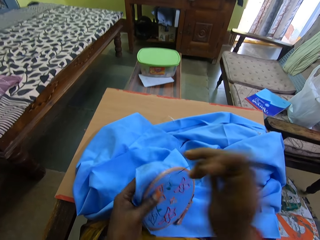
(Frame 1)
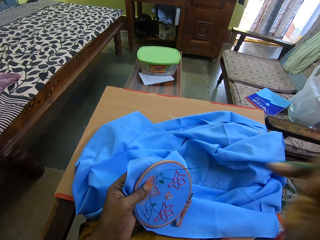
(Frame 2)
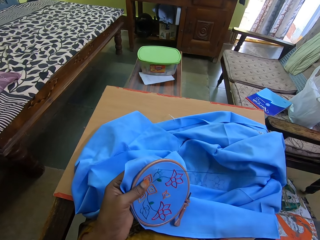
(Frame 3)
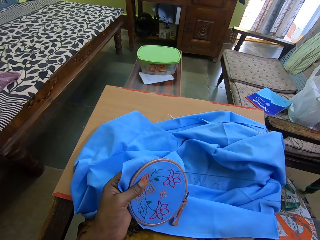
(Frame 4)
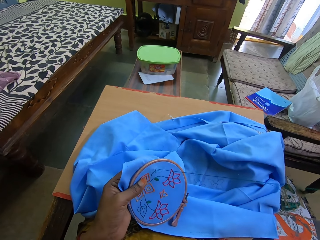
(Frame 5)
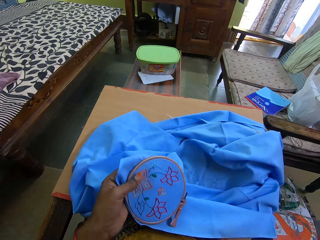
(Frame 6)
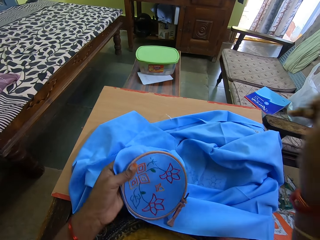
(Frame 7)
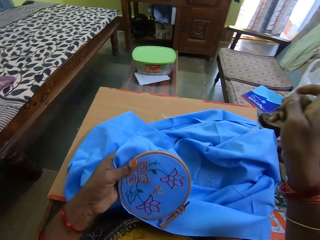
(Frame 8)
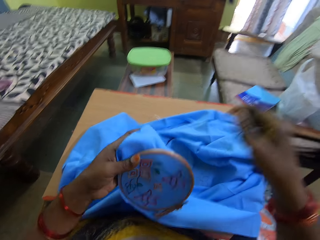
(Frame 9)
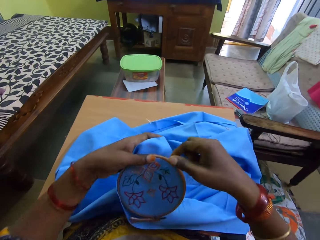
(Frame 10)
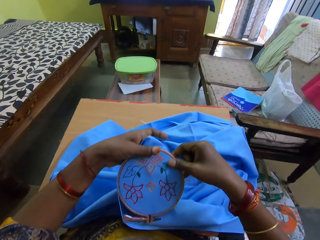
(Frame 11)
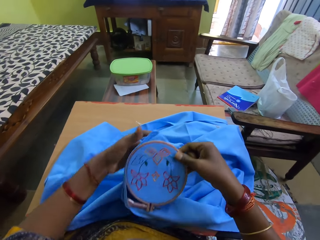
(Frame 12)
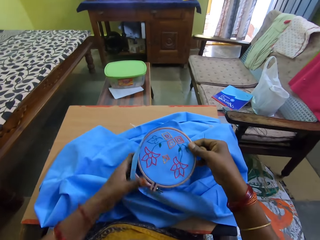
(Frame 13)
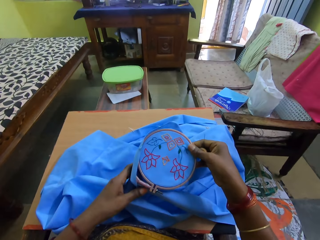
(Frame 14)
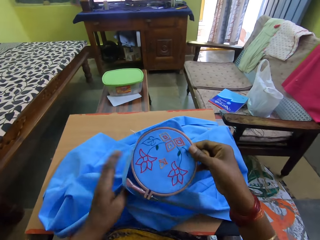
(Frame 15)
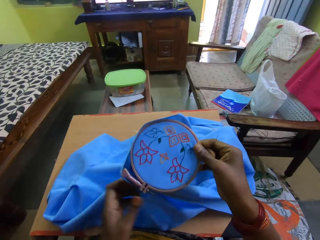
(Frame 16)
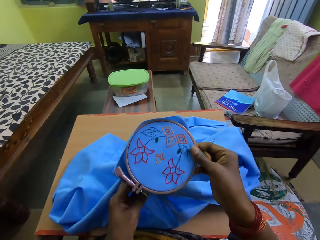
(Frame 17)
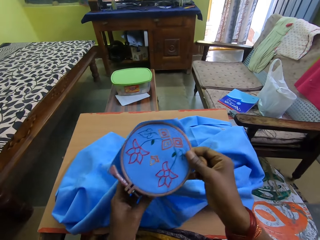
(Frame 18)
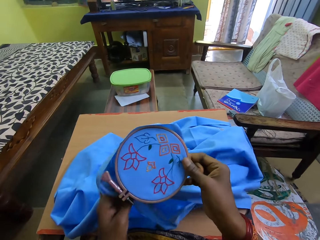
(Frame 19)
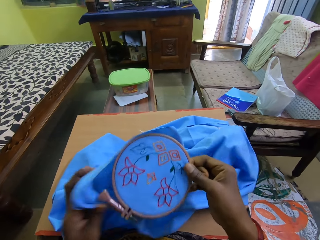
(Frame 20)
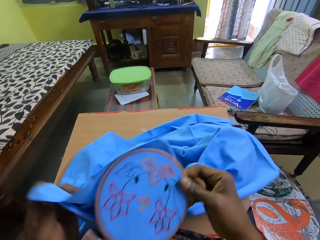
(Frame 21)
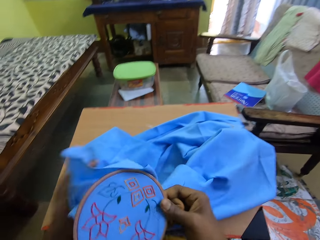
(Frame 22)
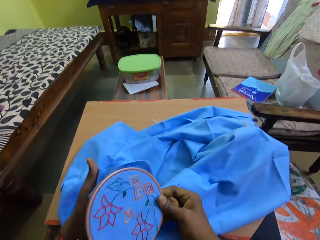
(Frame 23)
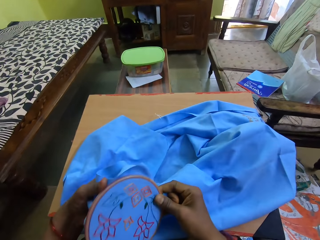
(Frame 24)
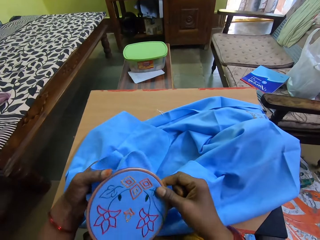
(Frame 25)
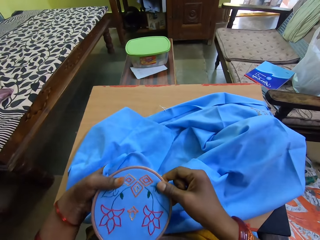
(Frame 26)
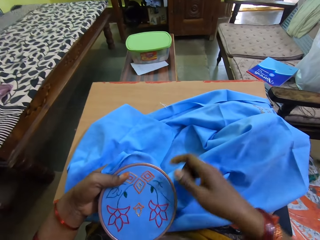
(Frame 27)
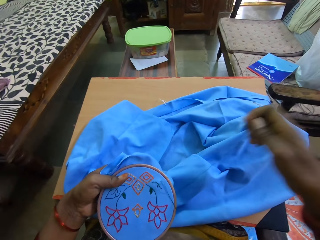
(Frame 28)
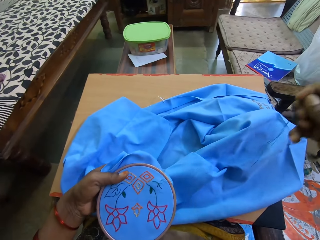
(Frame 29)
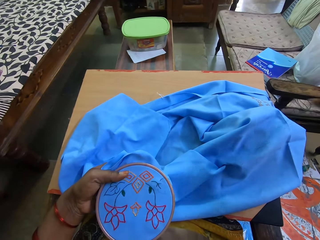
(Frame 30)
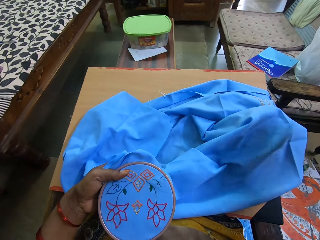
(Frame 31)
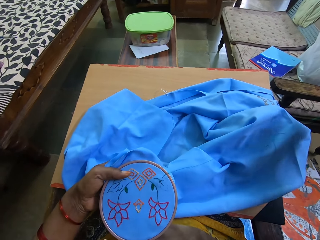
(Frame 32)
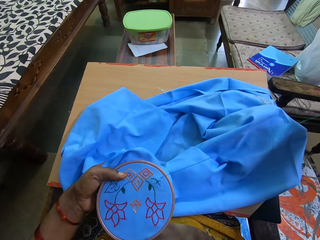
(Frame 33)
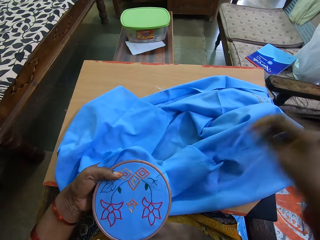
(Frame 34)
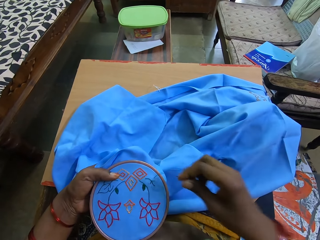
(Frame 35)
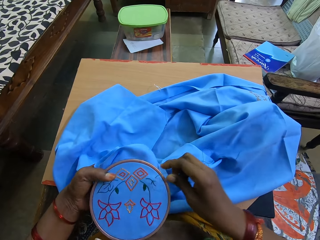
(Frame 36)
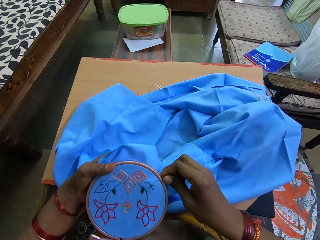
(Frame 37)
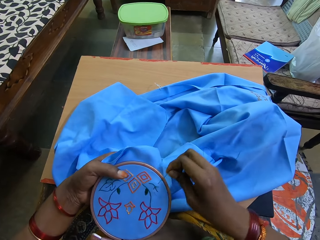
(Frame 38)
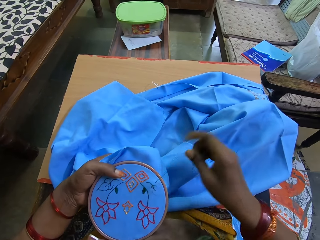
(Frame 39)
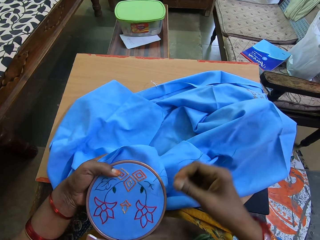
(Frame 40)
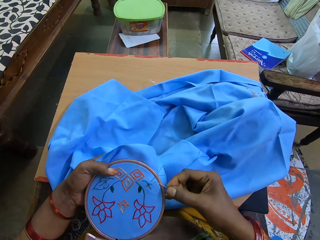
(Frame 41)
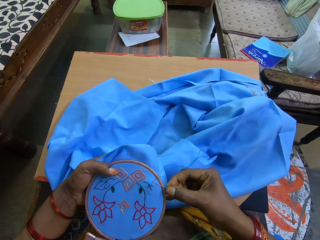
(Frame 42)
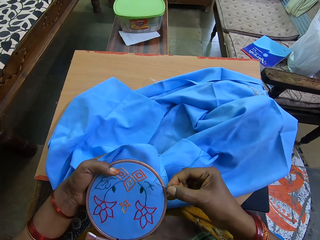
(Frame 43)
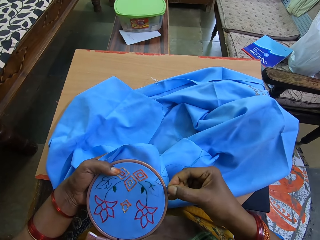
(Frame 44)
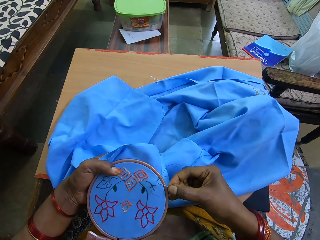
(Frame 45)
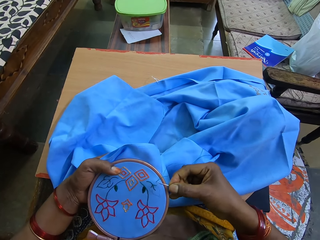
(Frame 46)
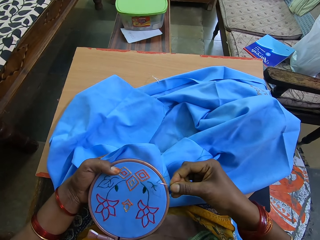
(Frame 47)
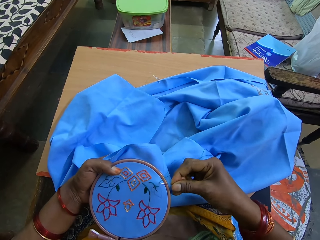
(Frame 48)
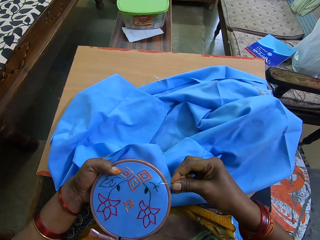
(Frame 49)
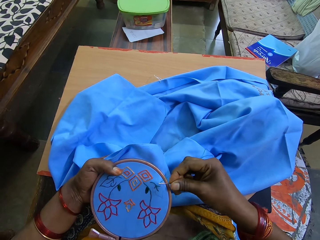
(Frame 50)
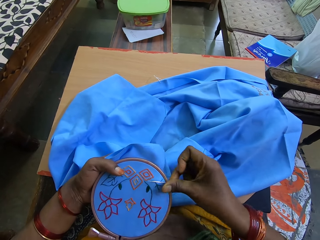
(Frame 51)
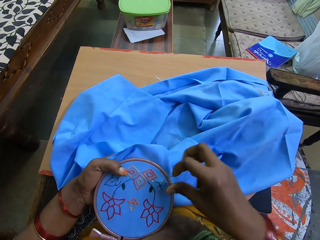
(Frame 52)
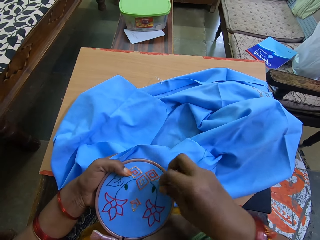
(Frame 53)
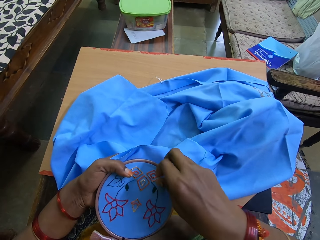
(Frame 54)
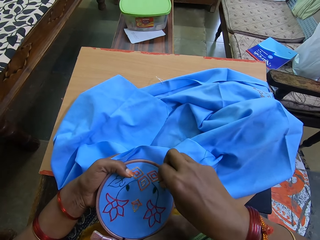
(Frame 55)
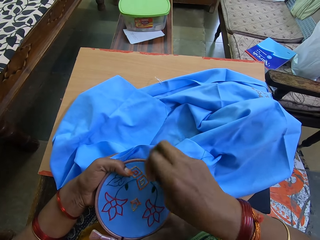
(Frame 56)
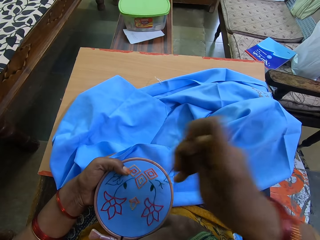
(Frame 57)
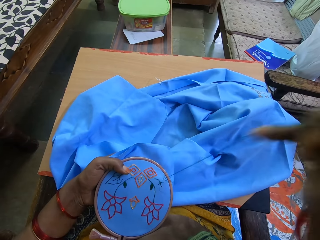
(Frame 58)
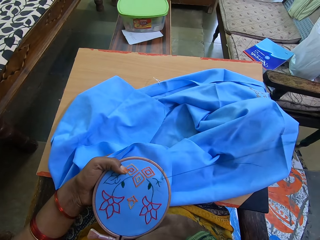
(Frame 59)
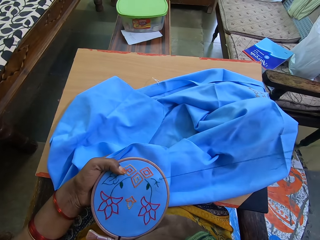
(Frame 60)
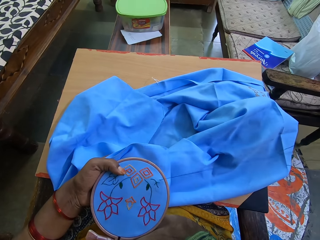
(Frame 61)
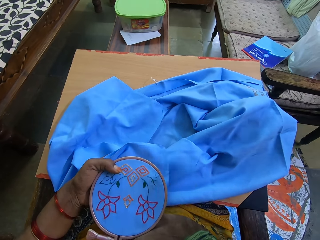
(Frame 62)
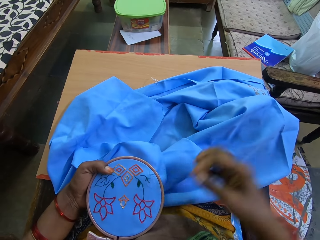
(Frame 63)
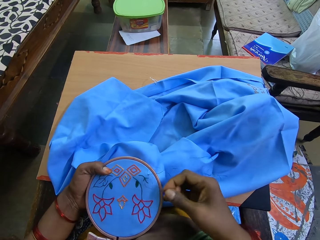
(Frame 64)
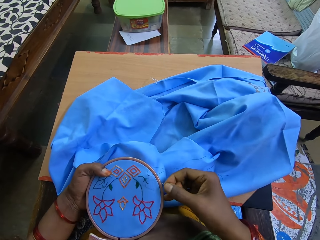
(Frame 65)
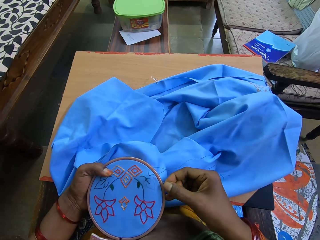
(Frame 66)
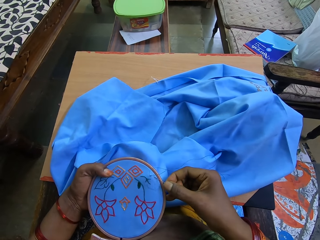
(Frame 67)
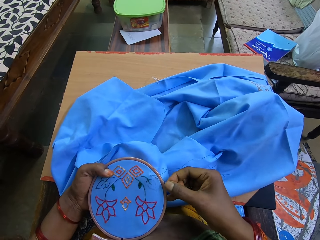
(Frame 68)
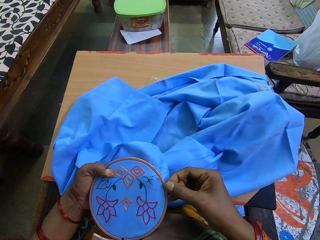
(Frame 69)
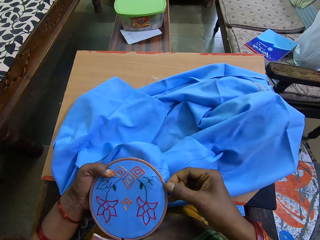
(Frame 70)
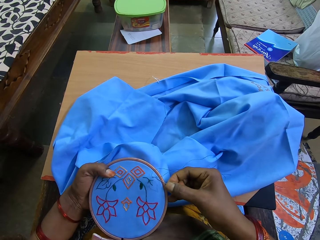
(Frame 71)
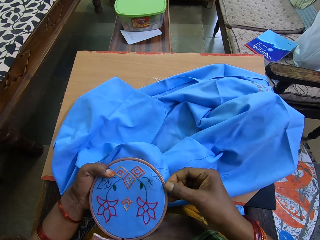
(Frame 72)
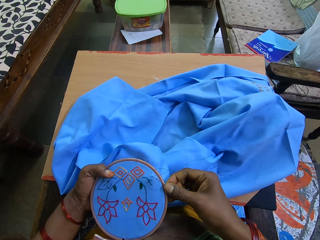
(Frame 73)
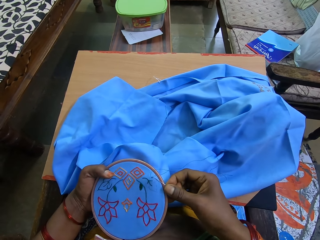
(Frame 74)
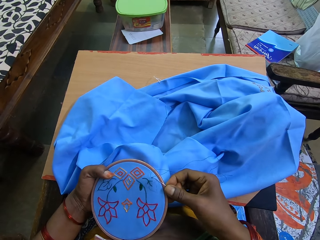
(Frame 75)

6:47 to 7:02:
The camera wearer rotates the piece of cloth. They sew the cloth with a needle and a thread.

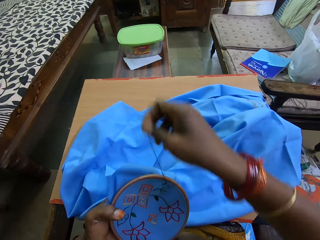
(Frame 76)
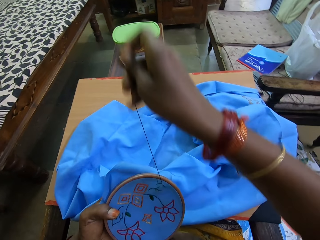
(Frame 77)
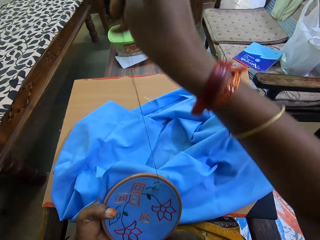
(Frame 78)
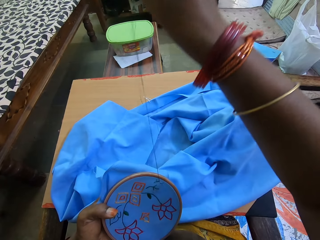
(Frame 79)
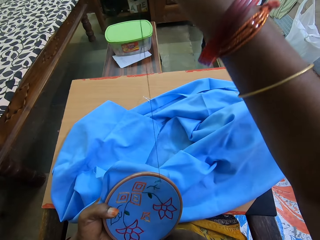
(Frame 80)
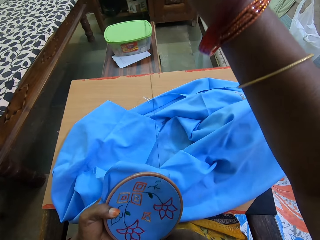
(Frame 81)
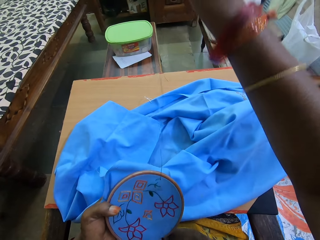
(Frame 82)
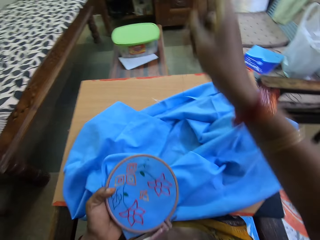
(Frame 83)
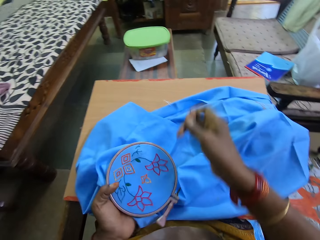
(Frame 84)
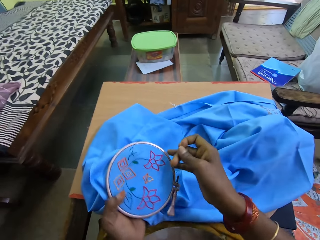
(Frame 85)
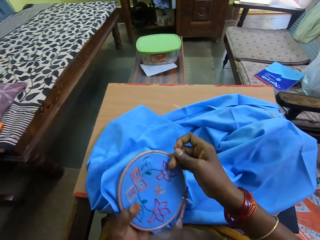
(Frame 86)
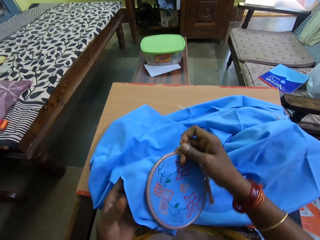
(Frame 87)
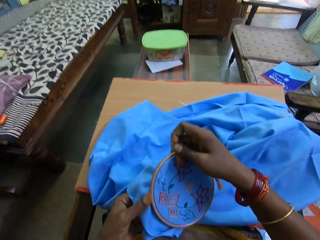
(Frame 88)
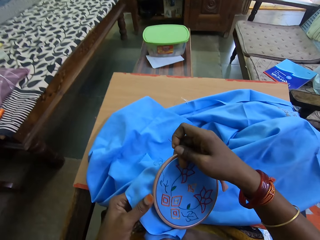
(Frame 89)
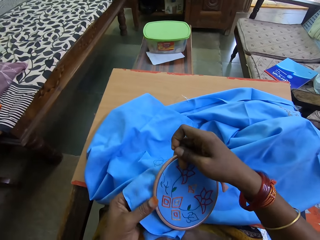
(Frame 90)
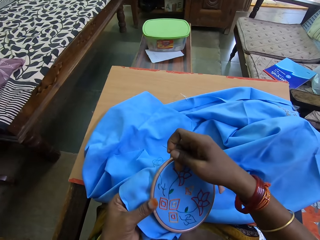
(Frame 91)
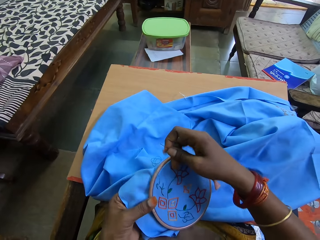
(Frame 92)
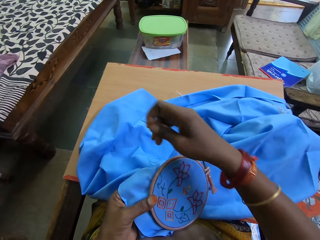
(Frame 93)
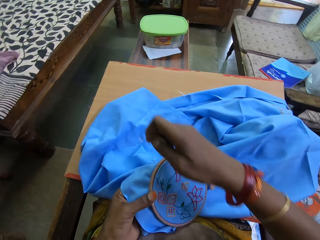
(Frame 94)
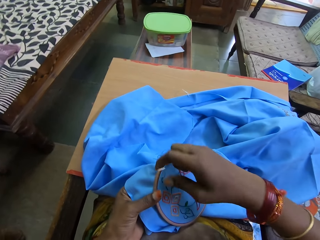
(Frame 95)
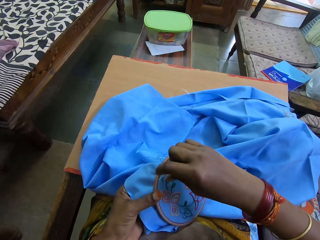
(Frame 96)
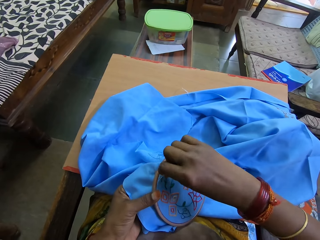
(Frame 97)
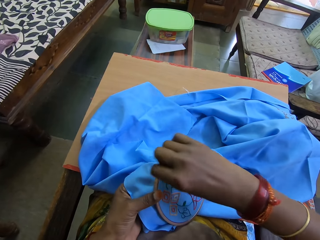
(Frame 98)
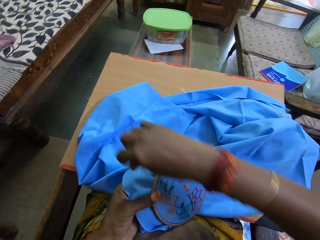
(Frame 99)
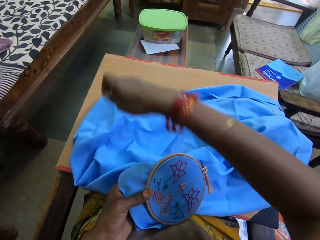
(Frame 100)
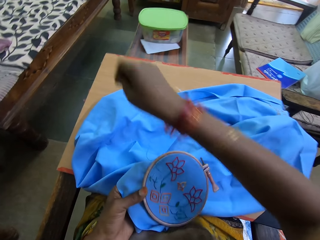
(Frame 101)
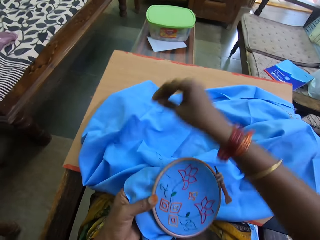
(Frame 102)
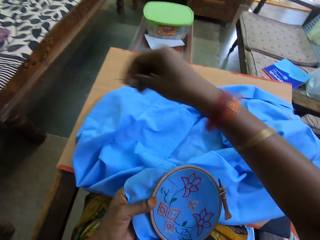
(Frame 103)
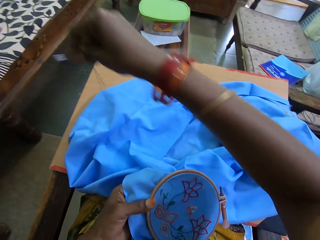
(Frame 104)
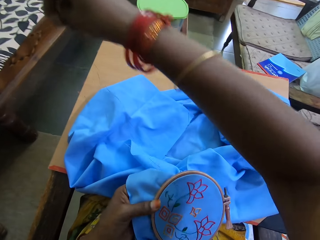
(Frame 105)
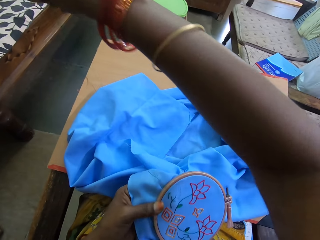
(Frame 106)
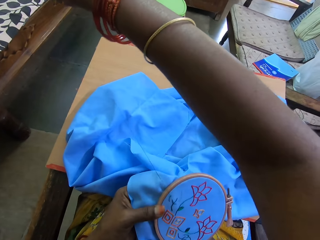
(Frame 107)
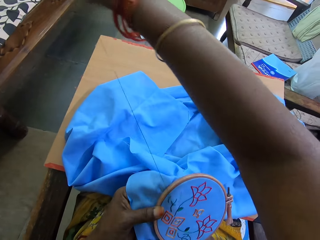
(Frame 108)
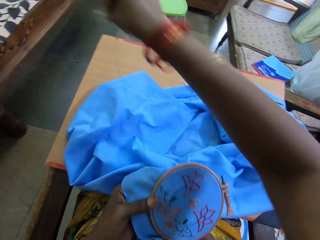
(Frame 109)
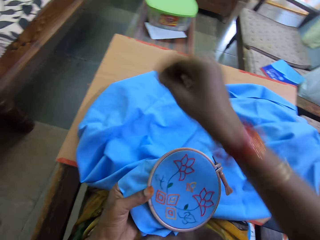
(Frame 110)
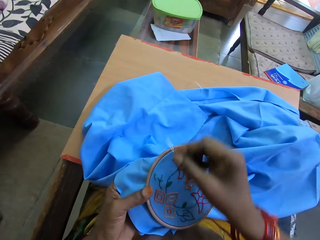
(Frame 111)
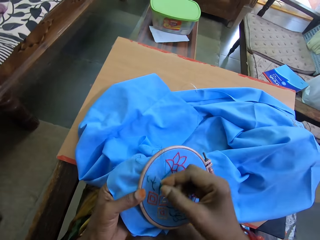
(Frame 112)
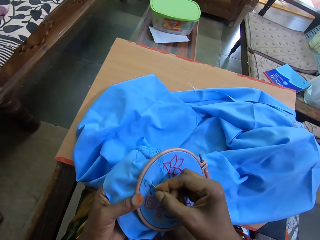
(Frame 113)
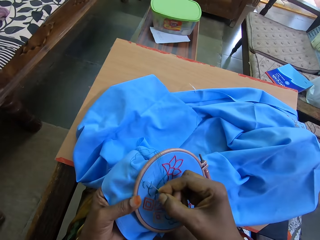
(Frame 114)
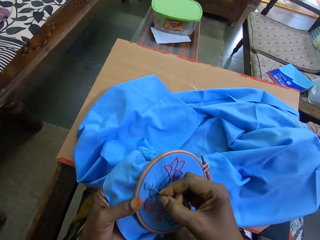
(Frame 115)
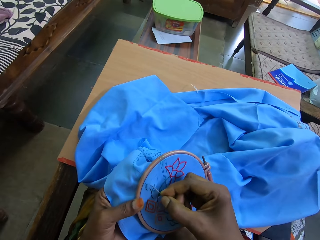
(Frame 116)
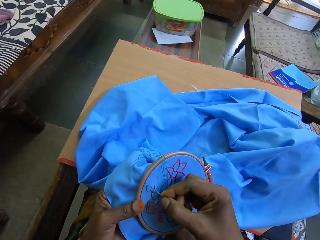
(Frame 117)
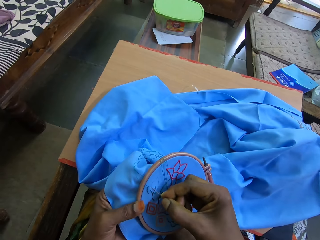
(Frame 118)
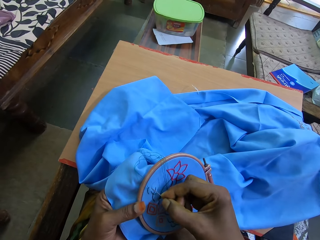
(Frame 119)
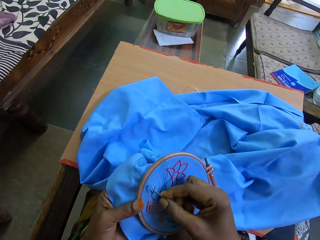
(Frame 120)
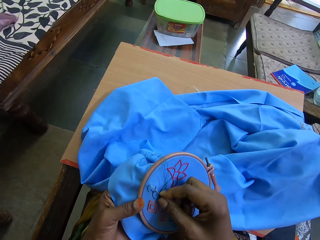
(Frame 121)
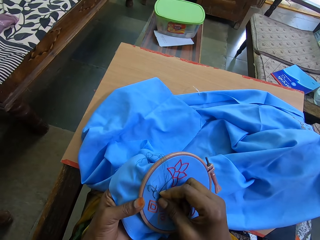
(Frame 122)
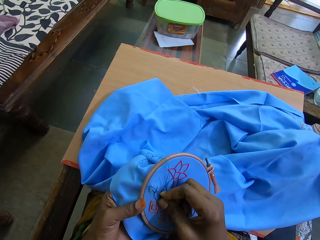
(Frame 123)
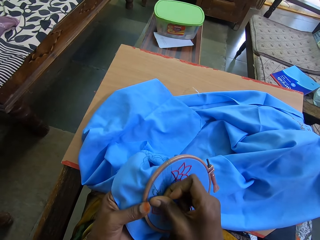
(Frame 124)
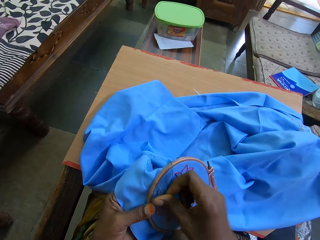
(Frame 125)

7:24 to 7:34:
The camera wearer rotates the piece of cloth. They sew the cloth with a needle and a thread.
